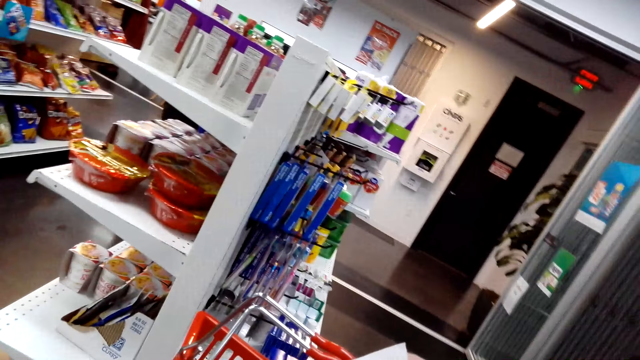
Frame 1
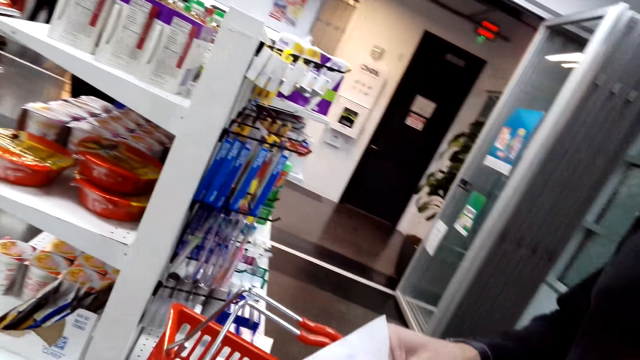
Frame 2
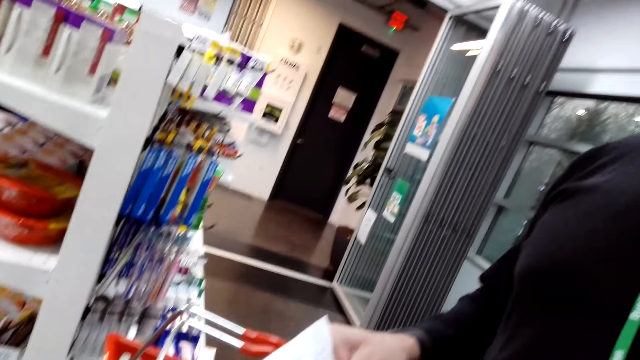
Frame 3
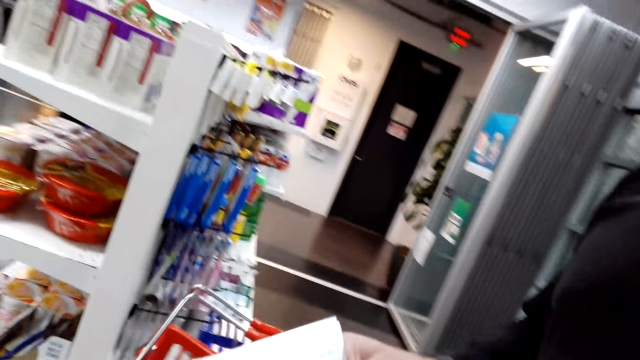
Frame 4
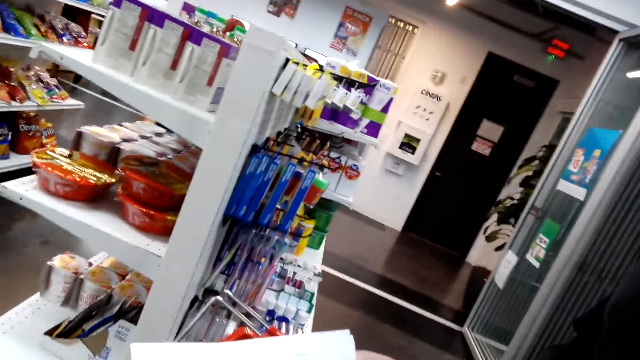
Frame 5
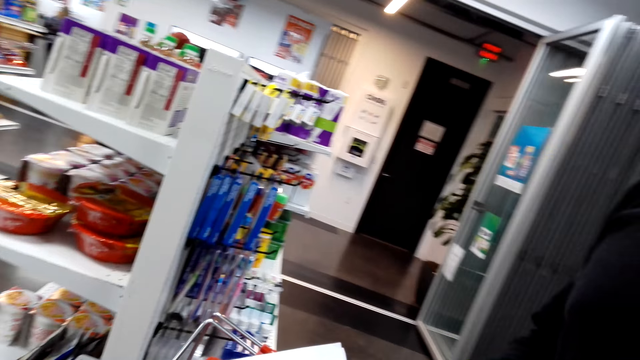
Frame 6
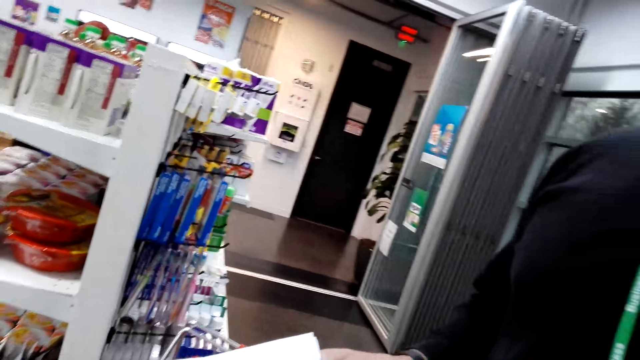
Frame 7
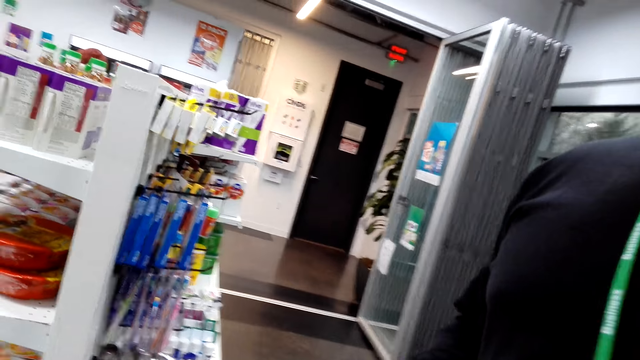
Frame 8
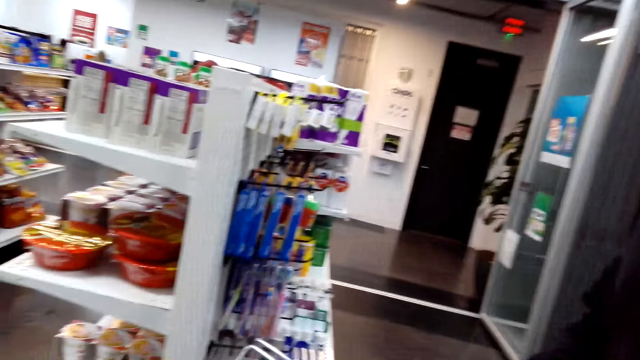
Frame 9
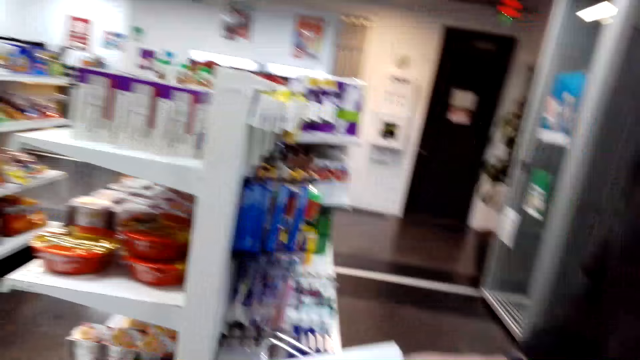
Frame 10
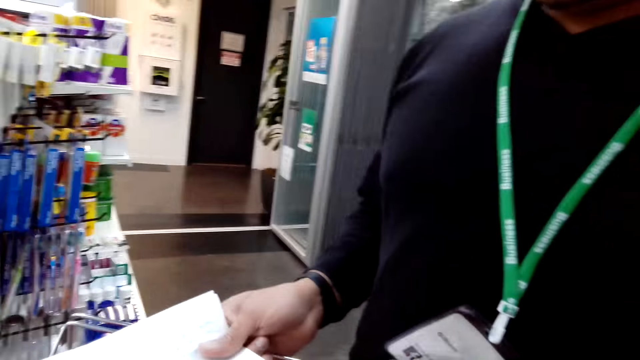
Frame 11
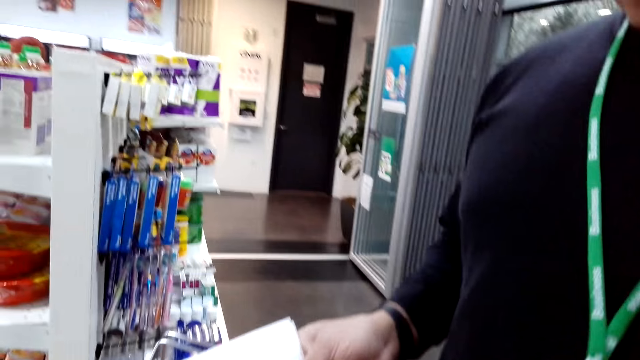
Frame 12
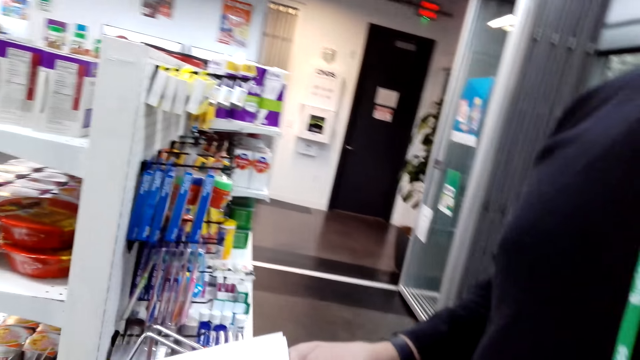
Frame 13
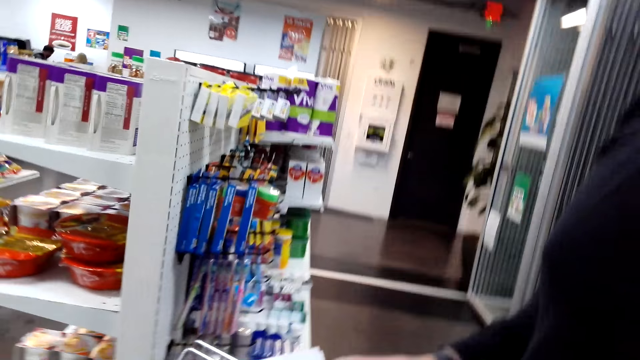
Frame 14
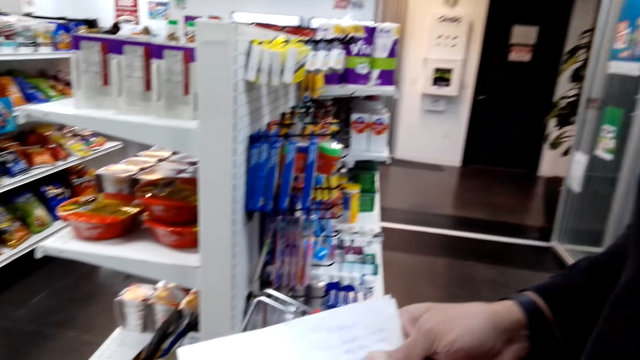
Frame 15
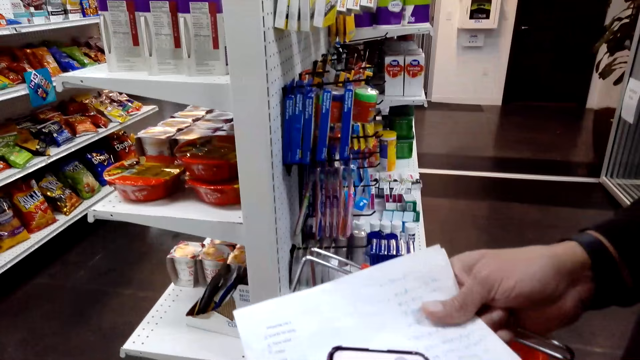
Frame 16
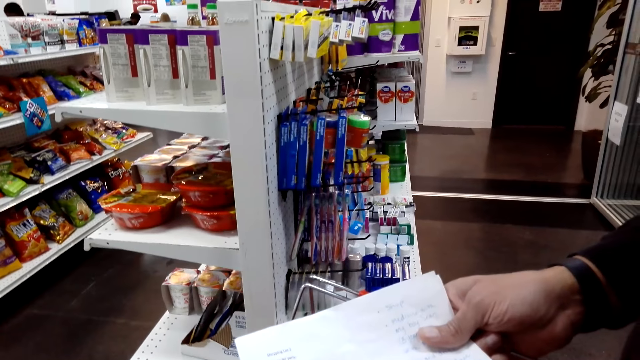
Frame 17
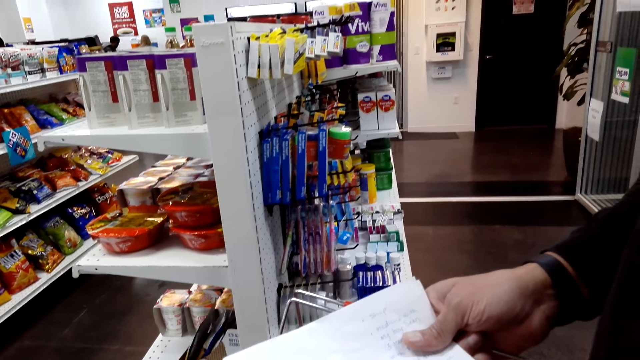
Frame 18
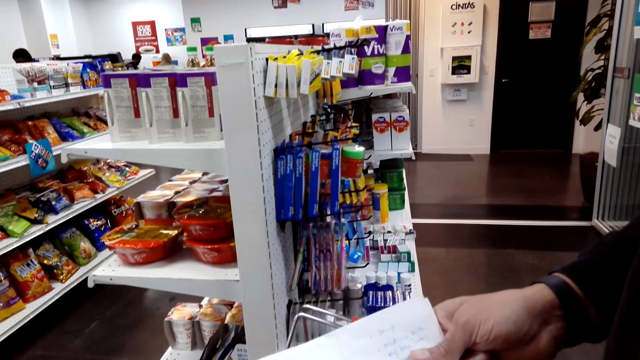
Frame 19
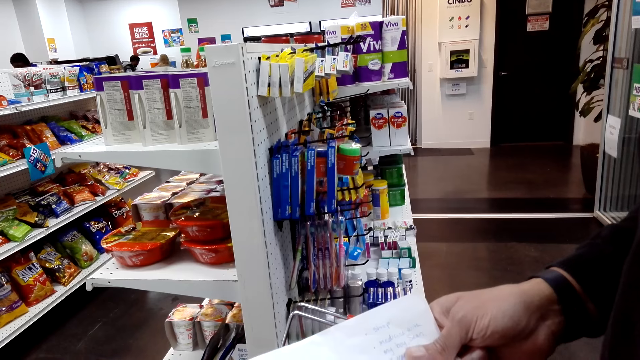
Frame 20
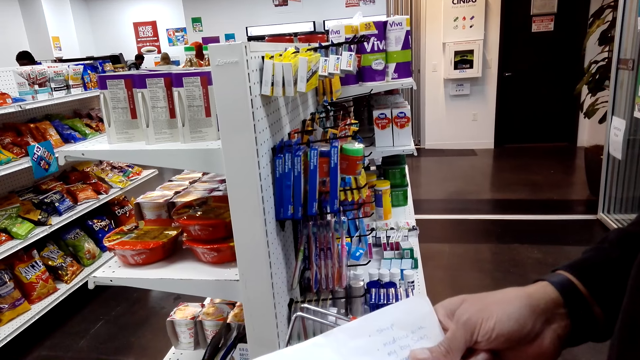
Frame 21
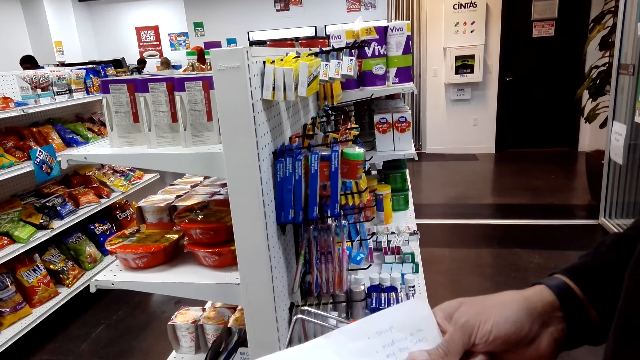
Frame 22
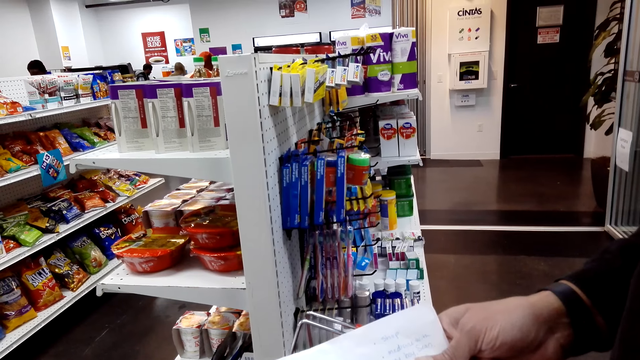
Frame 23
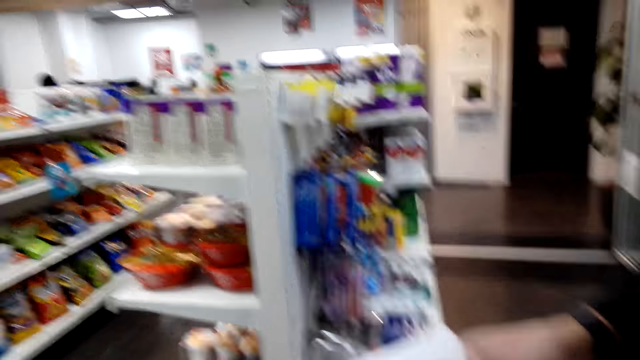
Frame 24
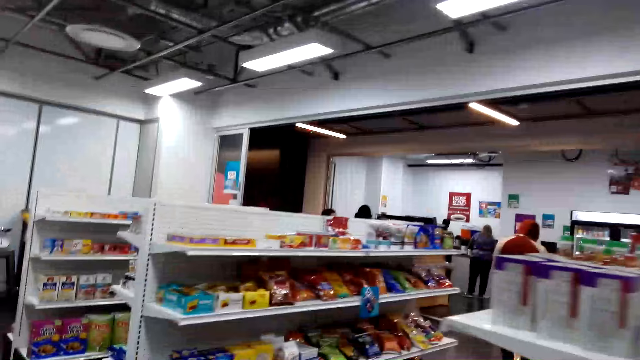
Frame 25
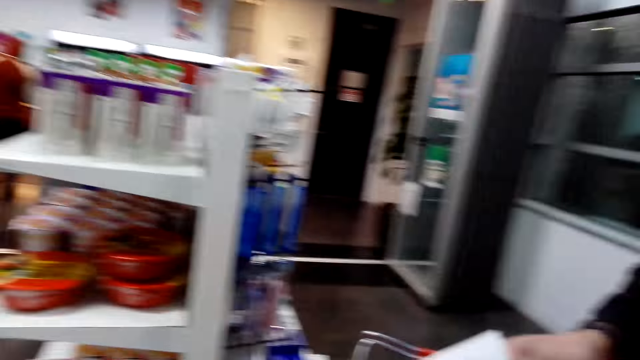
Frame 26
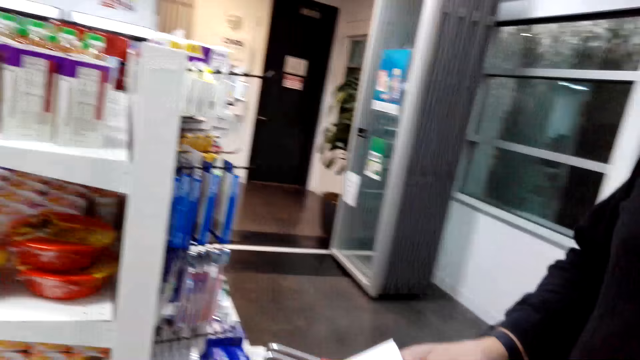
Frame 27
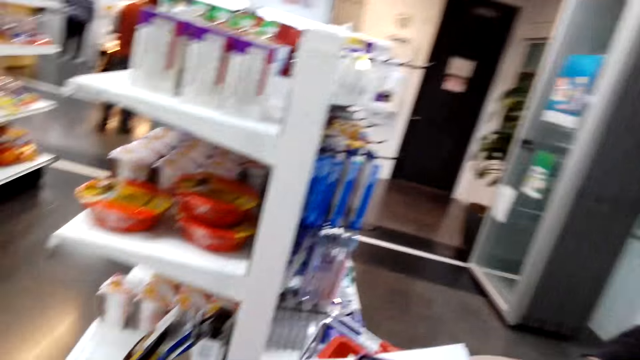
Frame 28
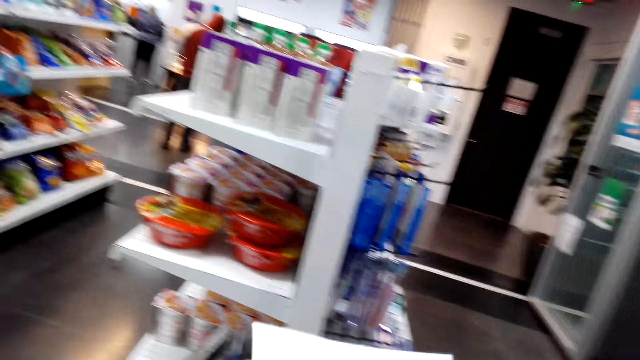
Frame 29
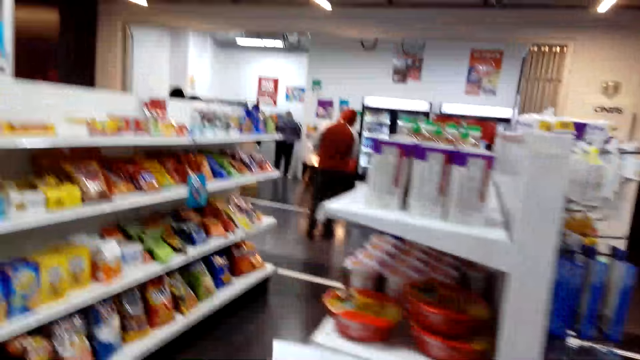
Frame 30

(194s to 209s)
The camera wearer looks around. They converse with a man. They check the shopping list with the man. They walk around the shop.

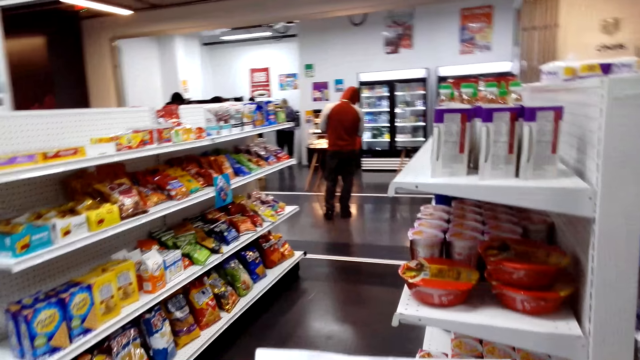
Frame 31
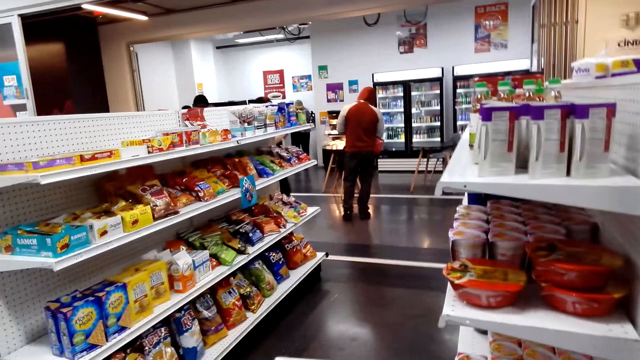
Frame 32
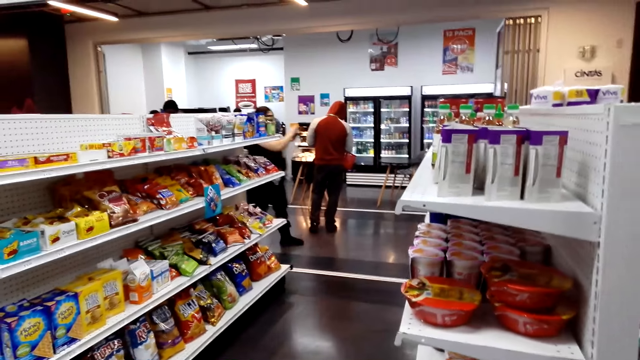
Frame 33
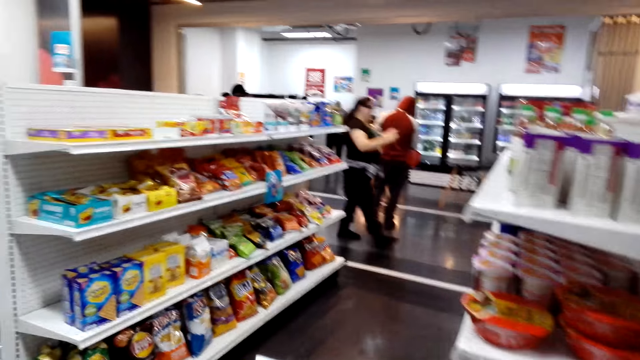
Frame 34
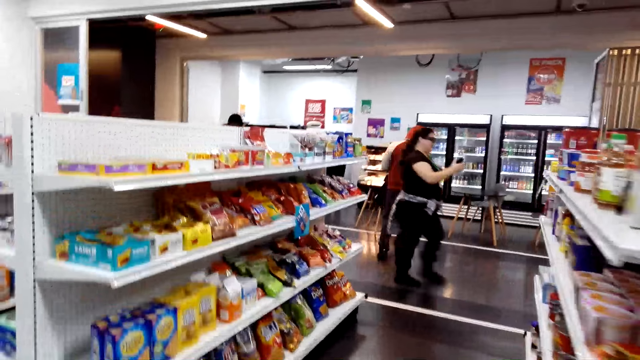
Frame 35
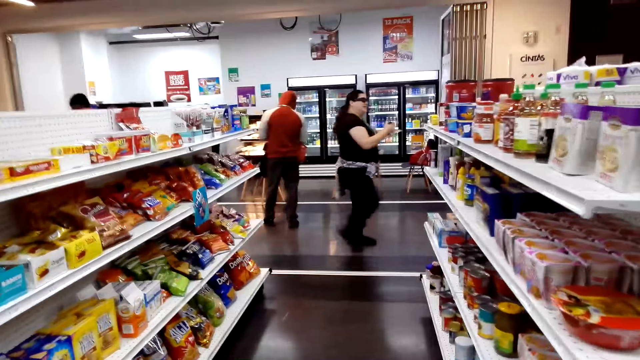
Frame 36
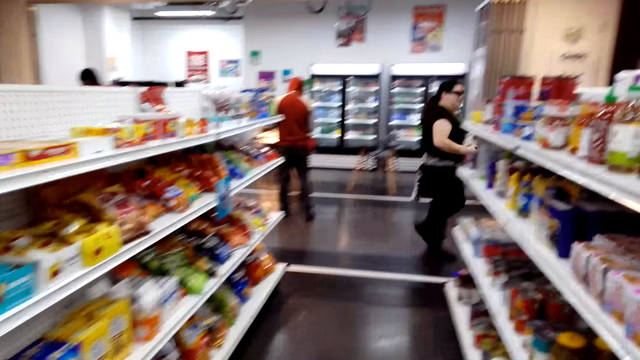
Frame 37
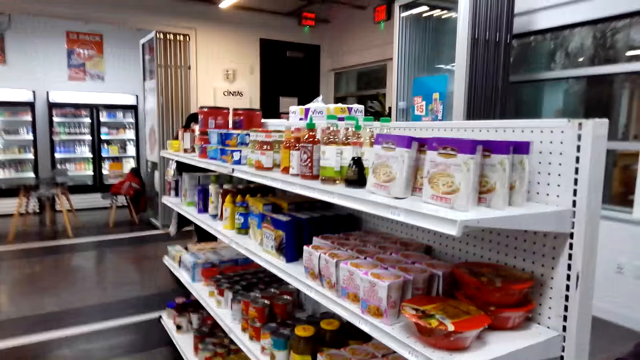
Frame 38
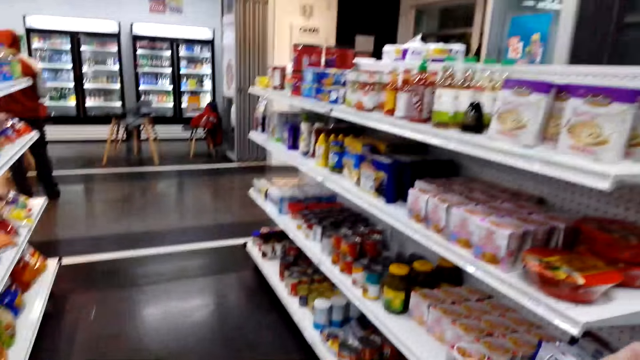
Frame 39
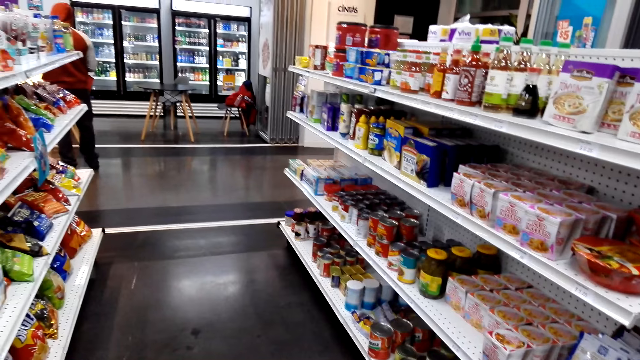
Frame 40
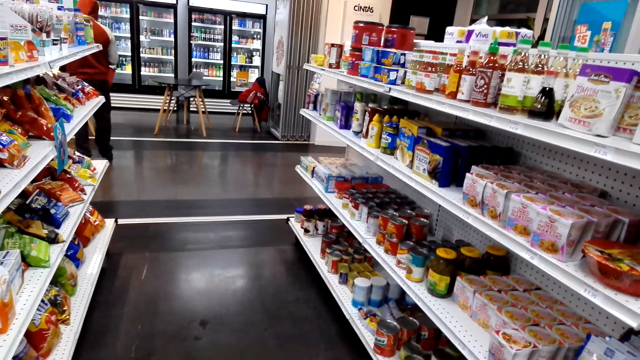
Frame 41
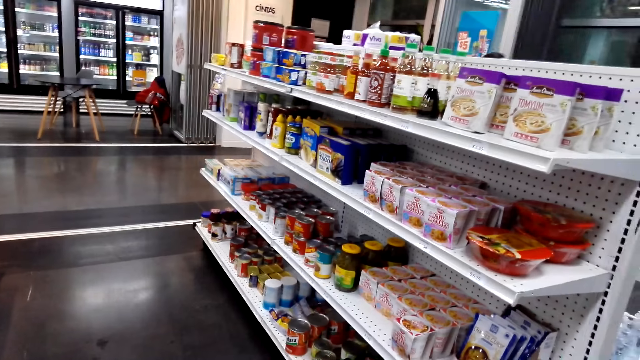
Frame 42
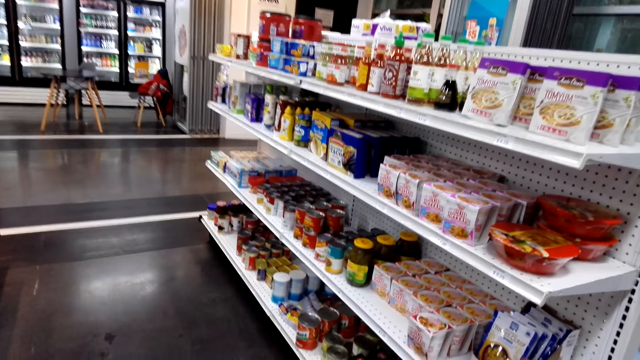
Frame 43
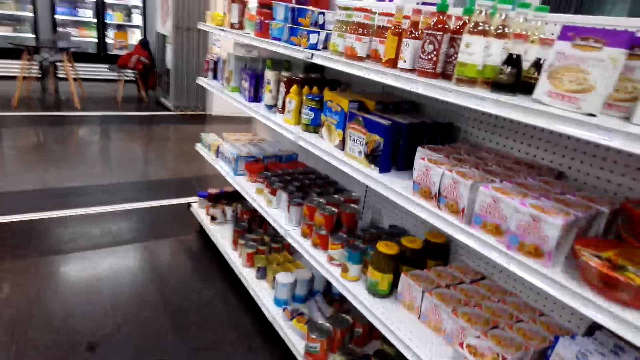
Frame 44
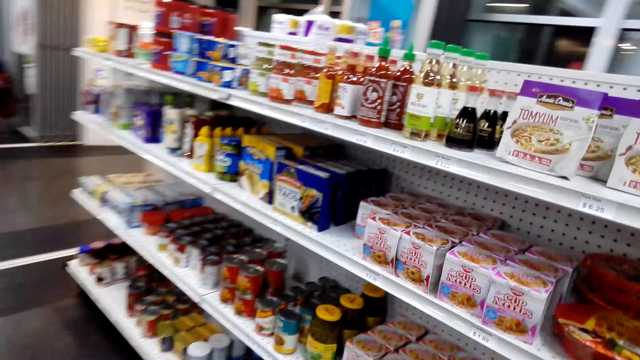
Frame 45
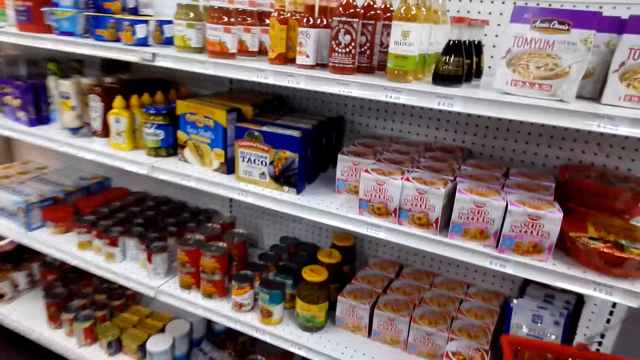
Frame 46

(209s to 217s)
The camera wearer checks the shelves.
